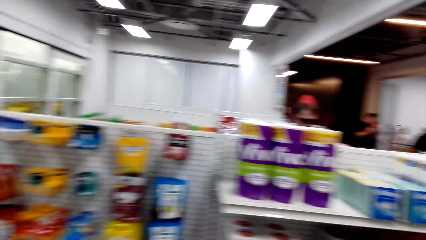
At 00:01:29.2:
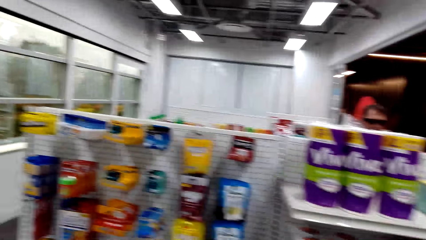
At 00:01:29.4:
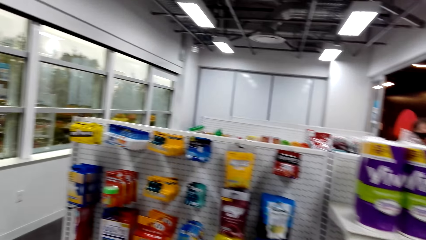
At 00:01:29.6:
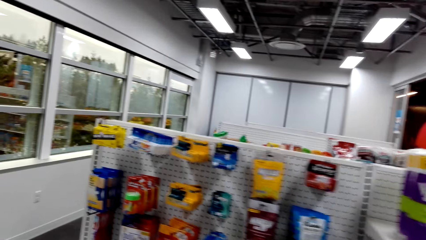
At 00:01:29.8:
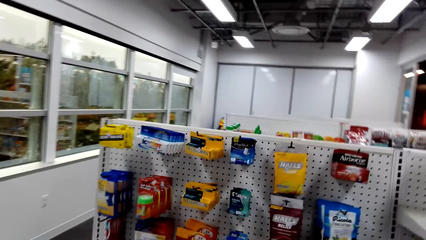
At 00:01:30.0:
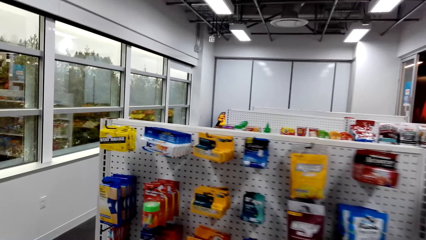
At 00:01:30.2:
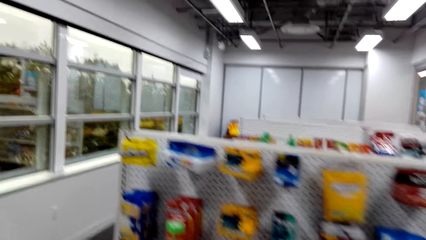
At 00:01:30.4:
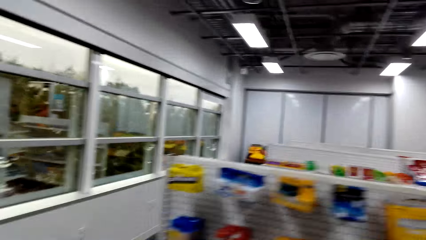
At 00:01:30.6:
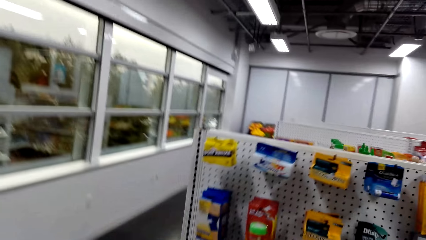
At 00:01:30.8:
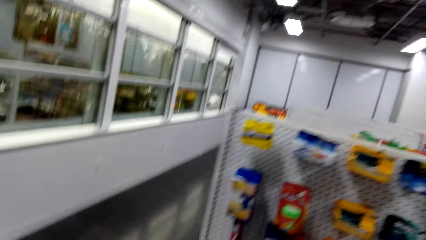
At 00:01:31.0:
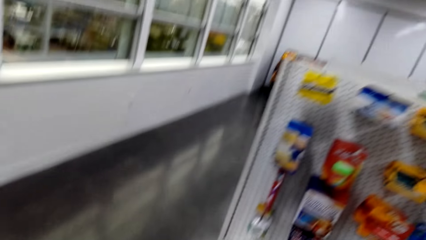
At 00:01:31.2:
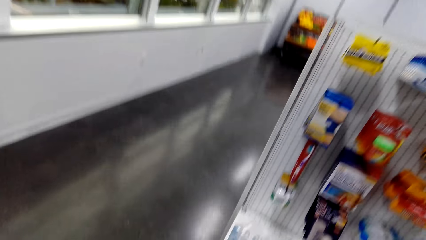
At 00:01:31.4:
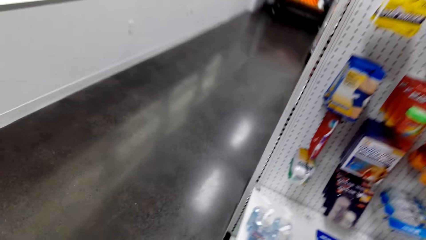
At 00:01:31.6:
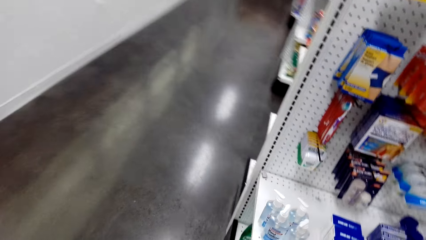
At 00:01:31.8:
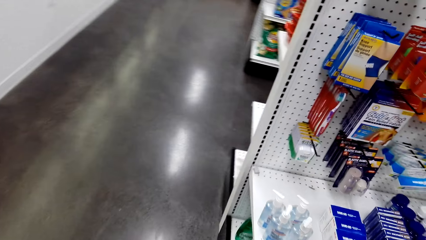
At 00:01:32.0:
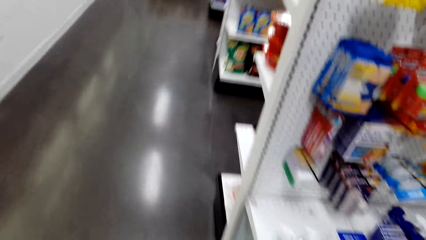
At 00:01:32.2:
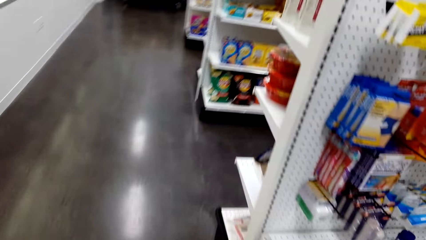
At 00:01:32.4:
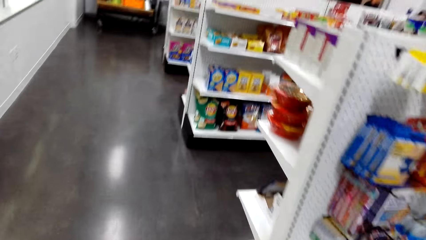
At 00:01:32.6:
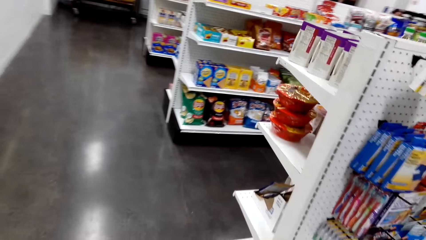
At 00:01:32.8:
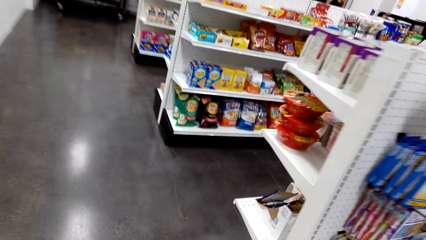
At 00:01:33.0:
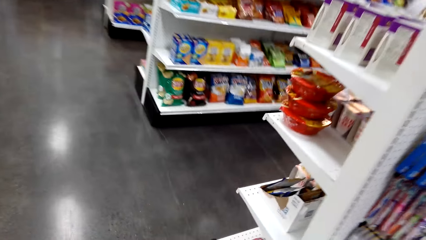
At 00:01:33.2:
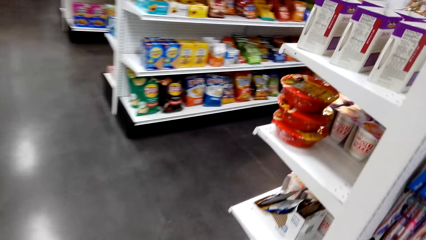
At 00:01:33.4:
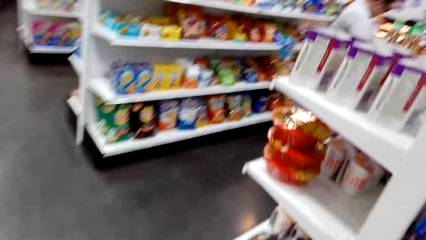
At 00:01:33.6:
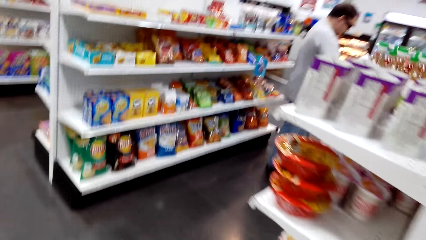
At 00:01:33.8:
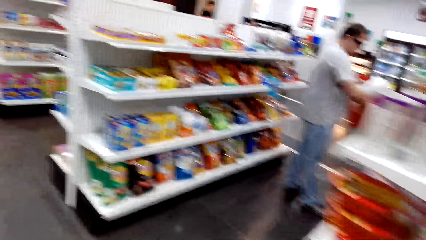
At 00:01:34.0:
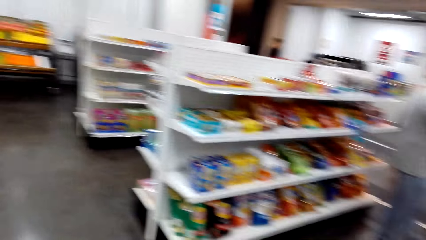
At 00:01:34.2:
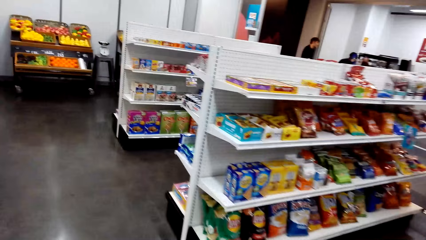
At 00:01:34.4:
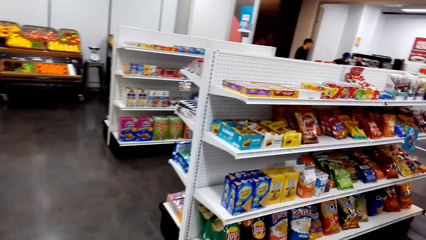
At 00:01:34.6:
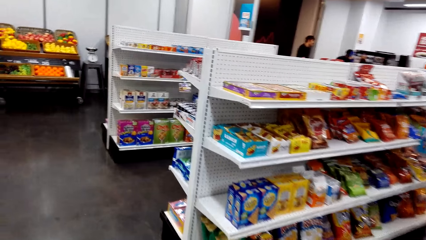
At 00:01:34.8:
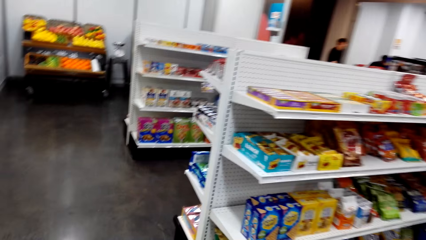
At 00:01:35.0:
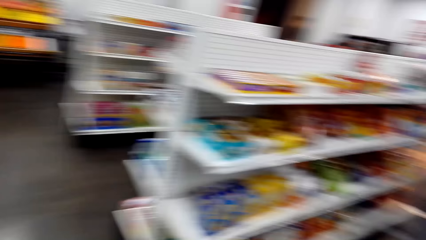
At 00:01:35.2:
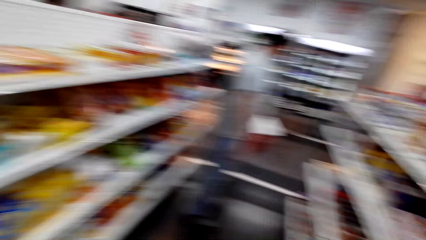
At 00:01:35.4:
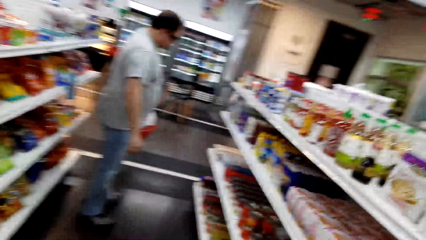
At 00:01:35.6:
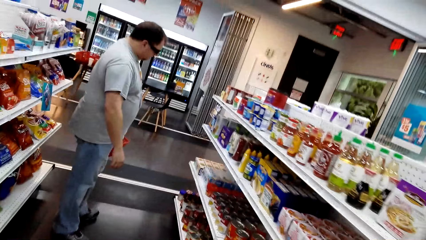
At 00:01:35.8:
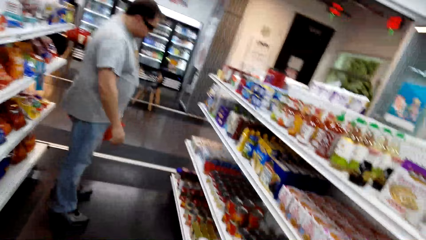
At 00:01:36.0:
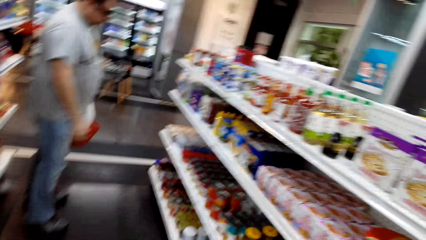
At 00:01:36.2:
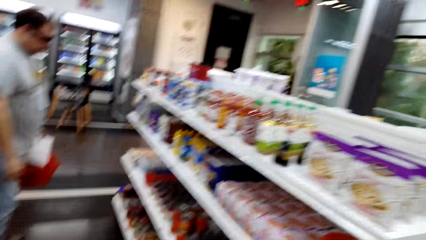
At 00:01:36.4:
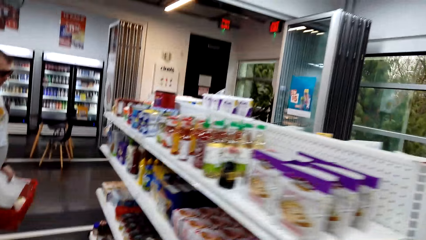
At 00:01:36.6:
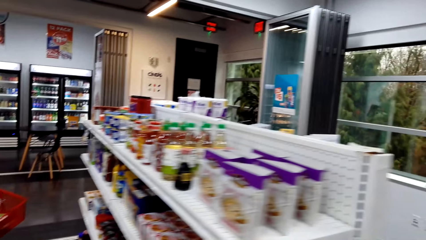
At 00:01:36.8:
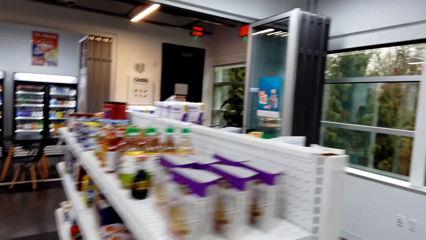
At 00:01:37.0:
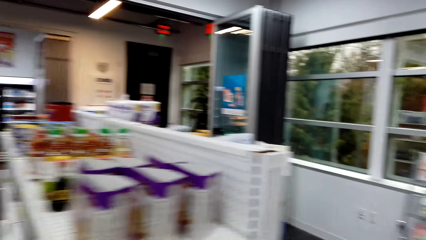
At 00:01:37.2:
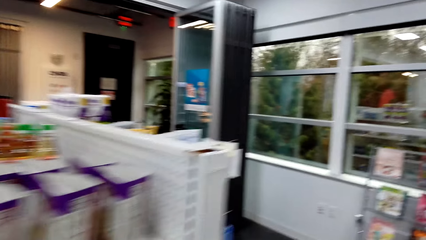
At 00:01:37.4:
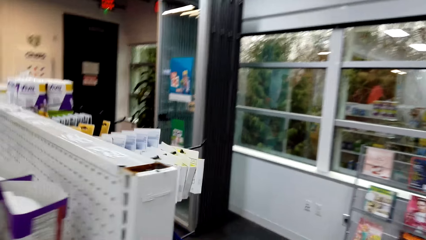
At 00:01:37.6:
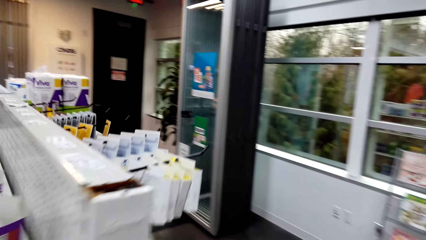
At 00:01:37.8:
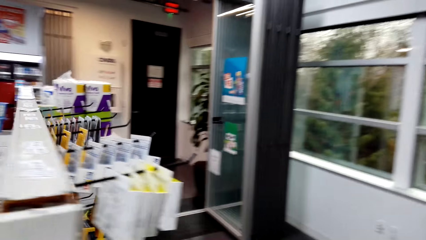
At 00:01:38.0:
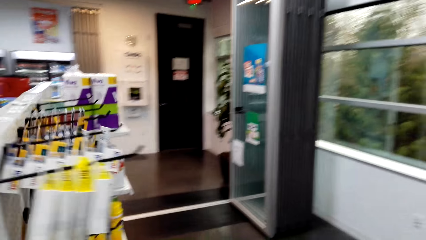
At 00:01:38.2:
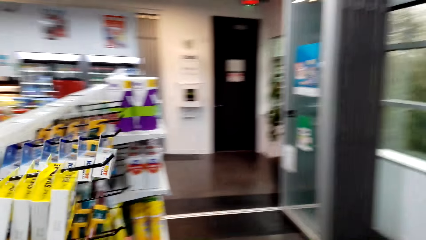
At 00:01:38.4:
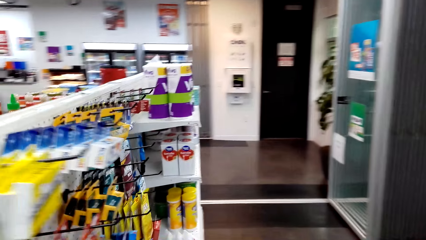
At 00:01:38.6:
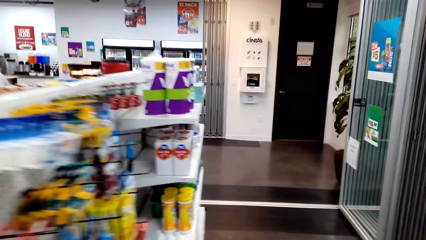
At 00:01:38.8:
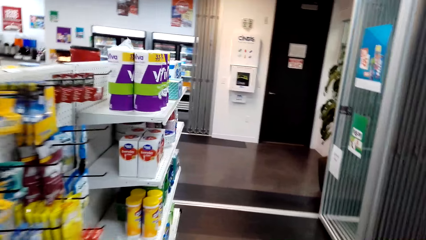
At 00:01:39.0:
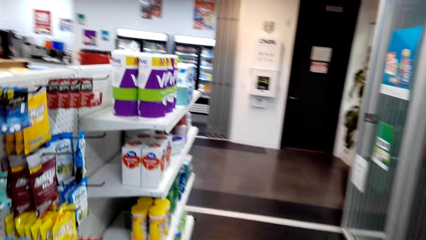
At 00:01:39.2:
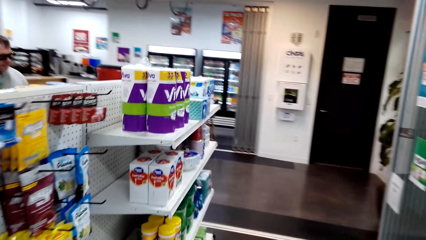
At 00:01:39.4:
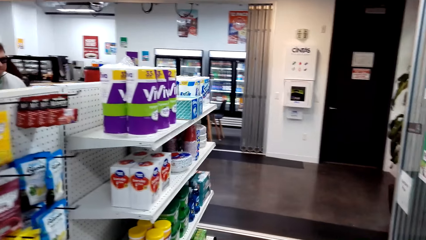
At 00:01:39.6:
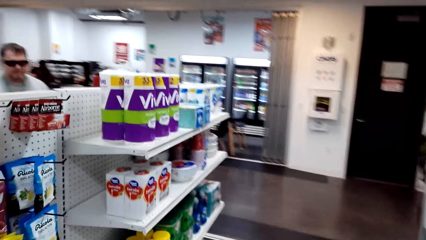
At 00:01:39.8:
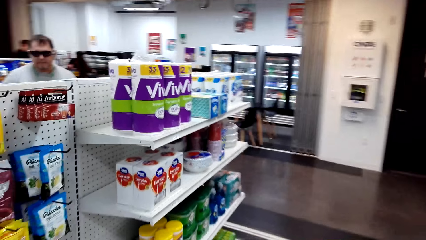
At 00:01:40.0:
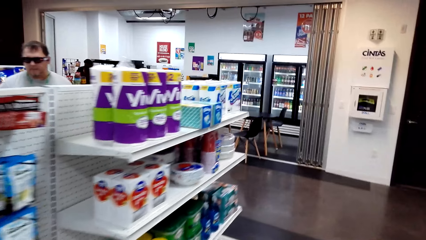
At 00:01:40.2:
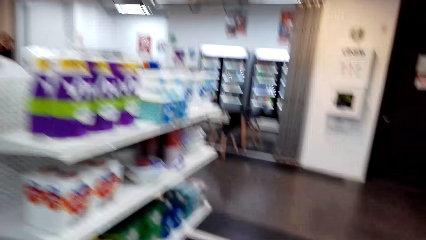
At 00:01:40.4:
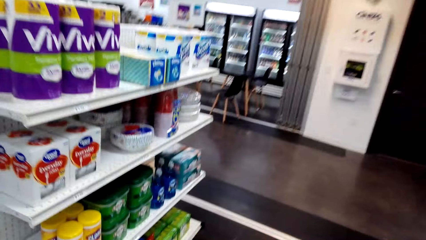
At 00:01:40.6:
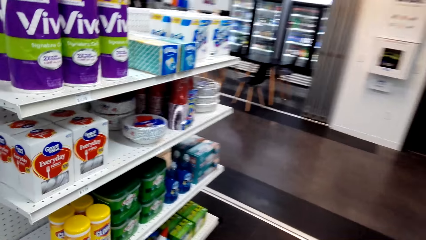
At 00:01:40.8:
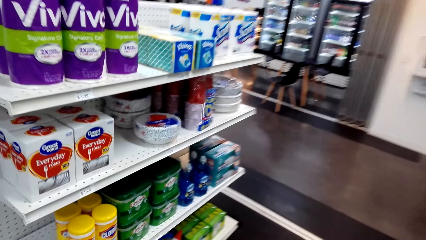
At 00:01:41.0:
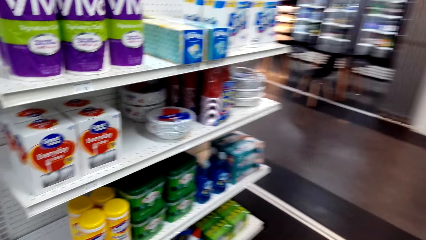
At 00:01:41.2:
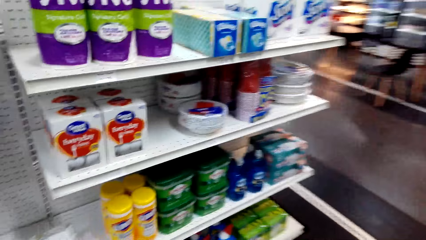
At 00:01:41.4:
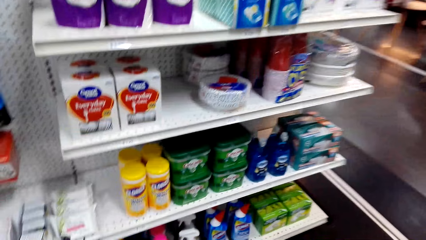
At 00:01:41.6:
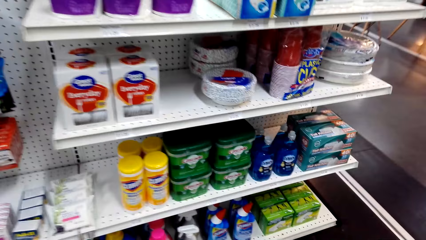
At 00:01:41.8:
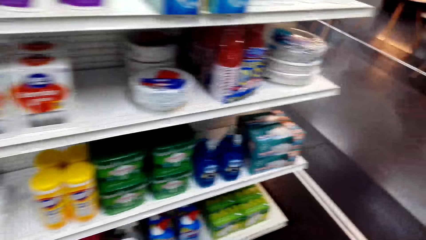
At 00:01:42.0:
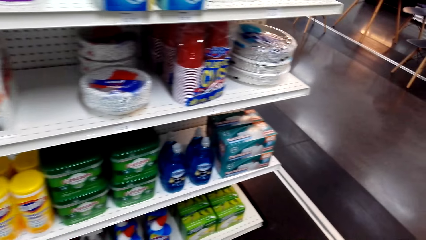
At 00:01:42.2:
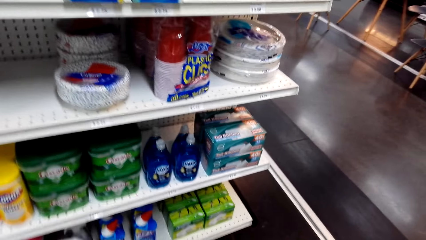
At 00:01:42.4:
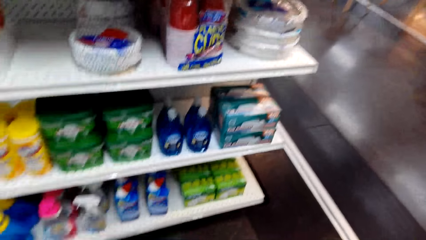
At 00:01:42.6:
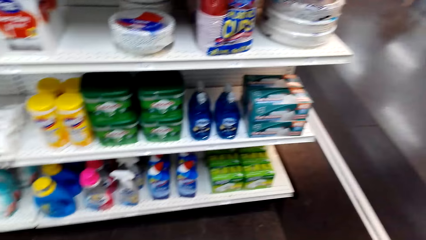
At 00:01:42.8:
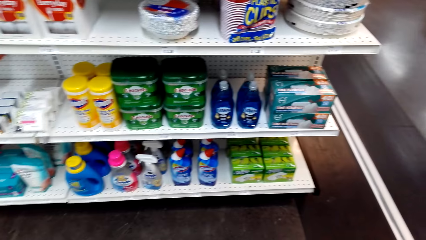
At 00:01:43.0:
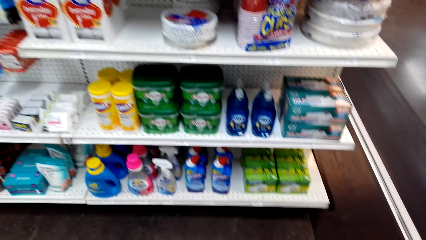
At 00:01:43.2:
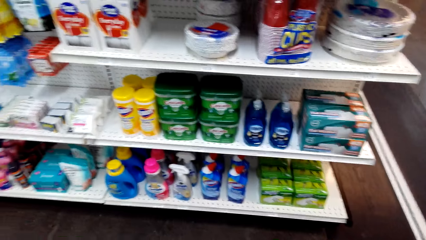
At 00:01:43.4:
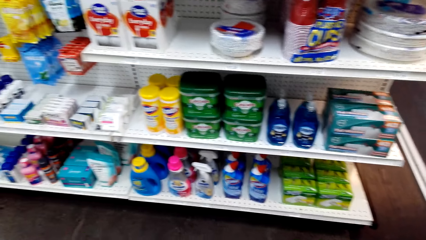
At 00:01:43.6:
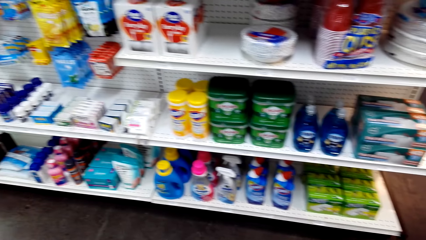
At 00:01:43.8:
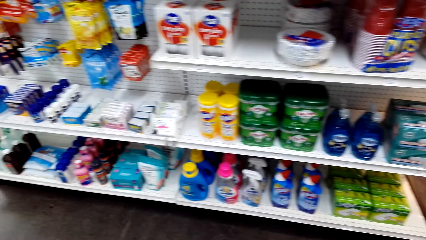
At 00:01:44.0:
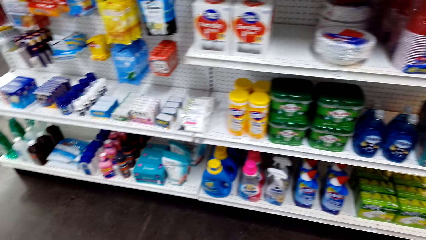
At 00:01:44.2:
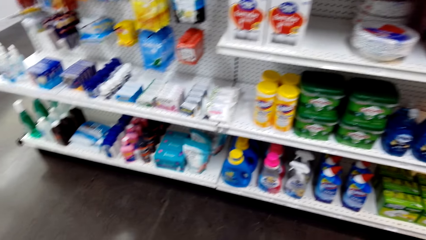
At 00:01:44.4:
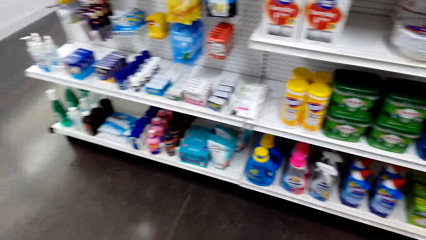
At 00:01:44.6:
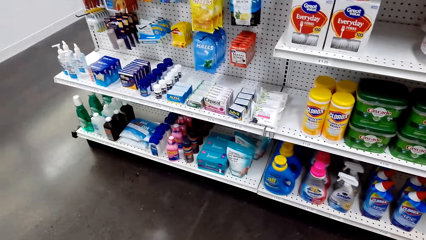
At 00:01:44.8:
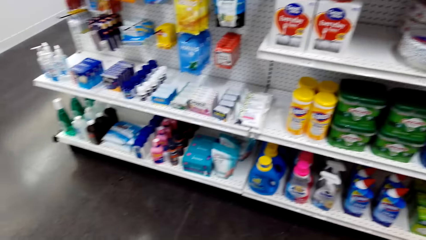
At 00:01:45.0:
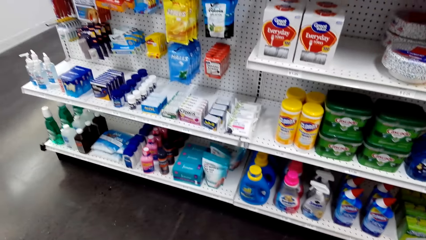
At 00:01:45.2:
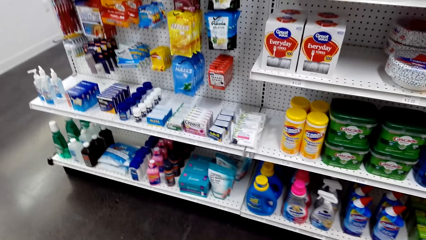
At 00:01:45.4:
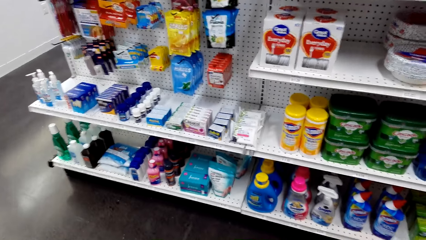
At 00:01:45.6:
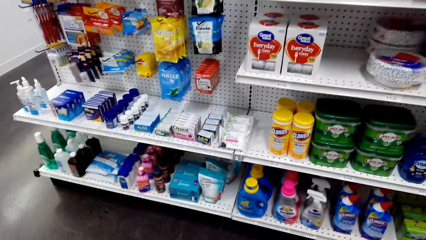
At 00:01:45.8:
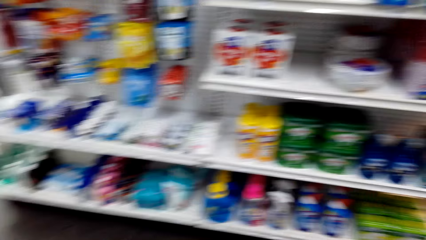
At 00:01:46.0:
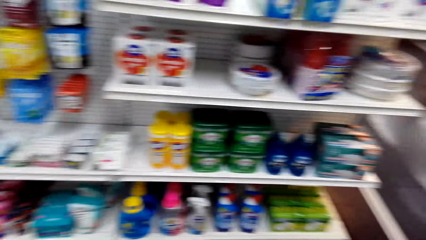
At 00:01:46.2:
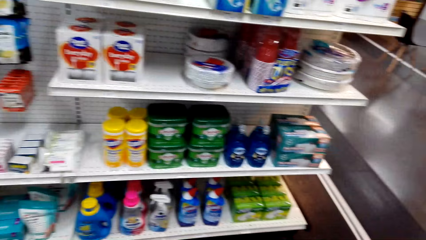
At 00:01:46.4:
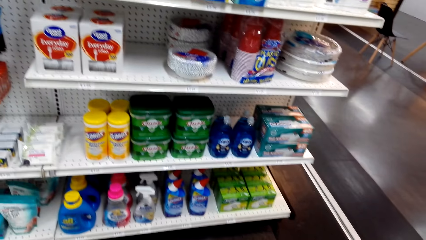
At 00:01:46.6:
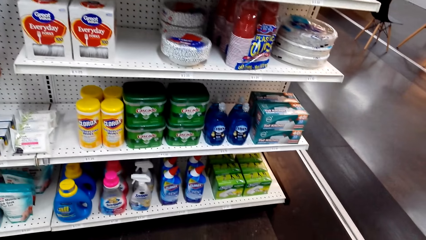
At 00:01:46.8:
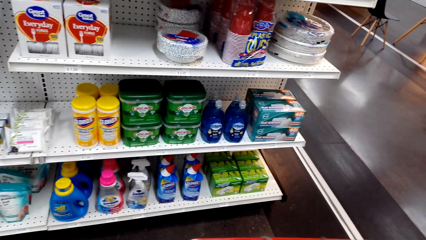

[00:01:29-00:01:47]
The camera wearer walks around the supermarket. A person stands in the supermarket.
